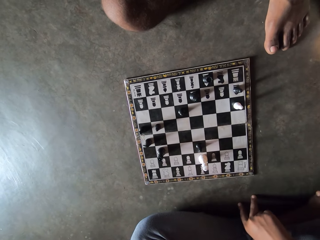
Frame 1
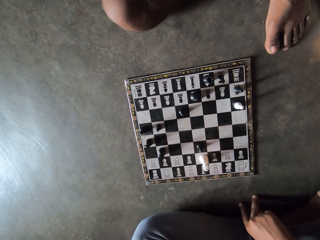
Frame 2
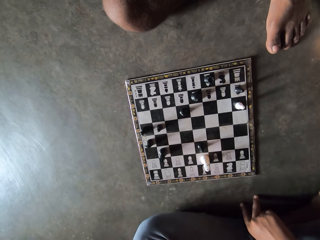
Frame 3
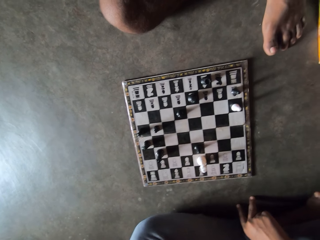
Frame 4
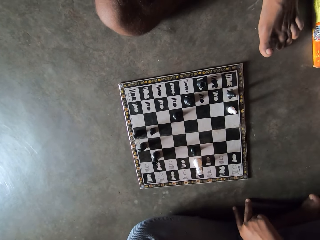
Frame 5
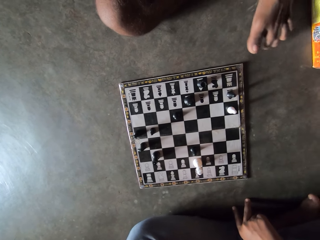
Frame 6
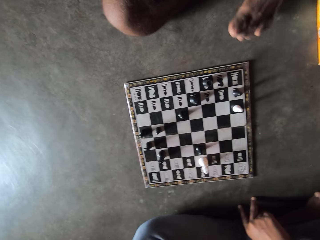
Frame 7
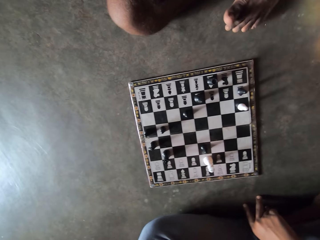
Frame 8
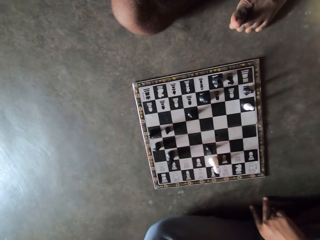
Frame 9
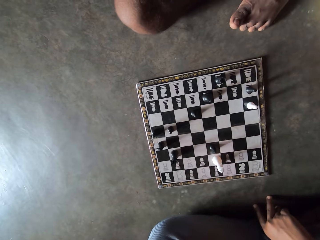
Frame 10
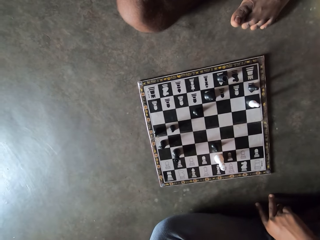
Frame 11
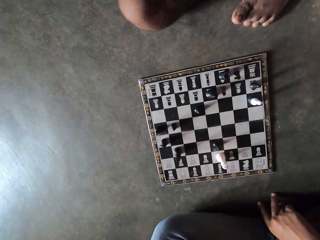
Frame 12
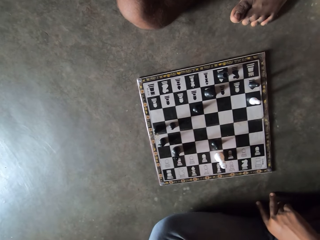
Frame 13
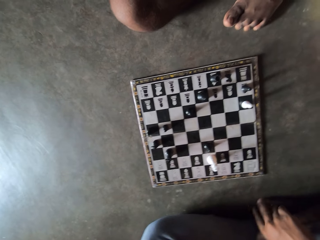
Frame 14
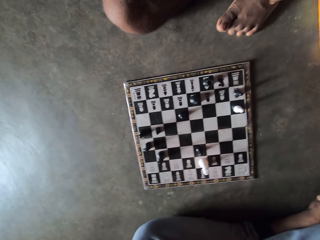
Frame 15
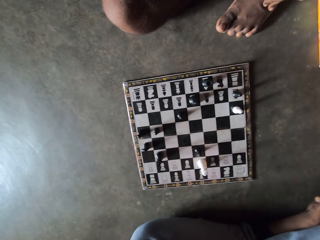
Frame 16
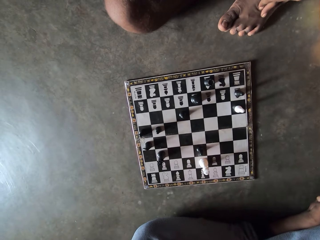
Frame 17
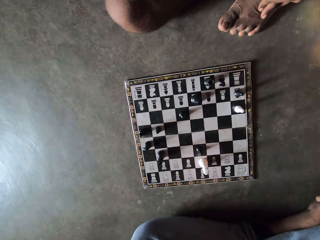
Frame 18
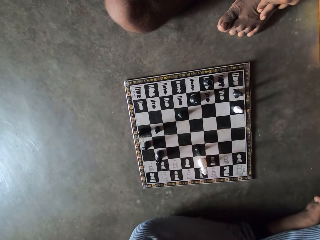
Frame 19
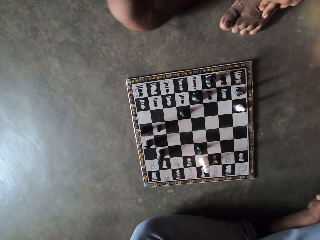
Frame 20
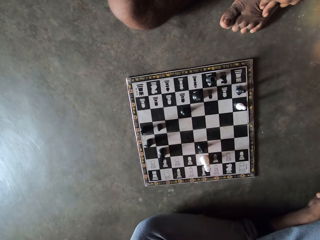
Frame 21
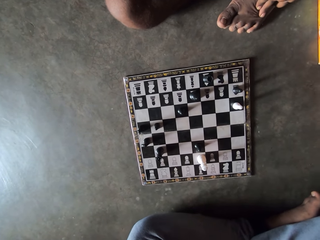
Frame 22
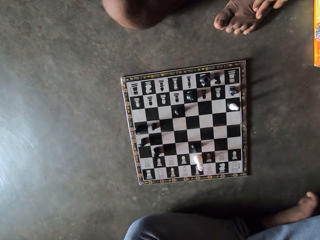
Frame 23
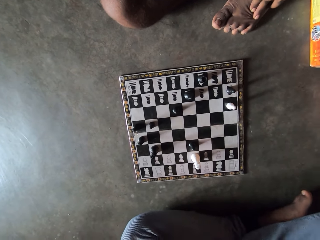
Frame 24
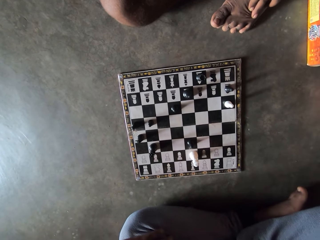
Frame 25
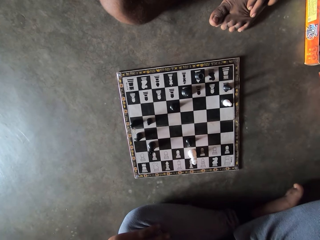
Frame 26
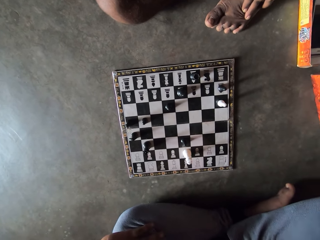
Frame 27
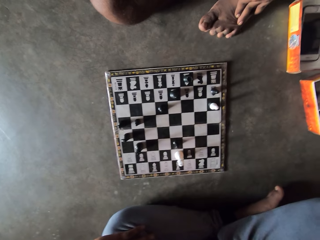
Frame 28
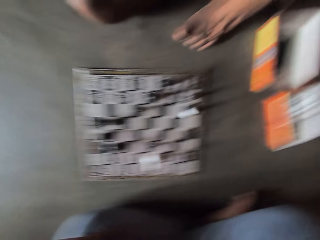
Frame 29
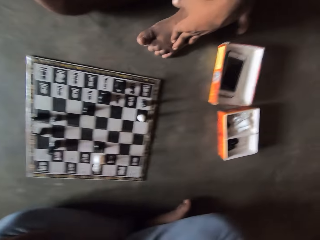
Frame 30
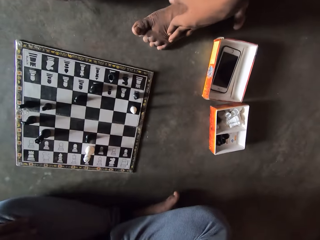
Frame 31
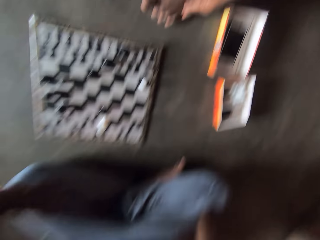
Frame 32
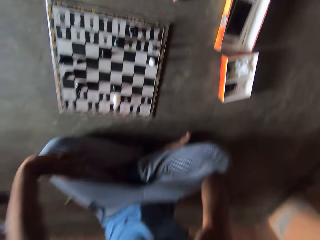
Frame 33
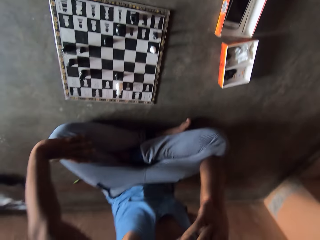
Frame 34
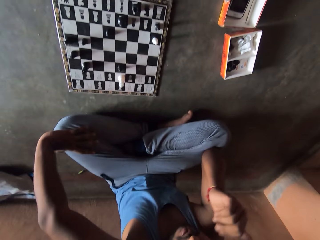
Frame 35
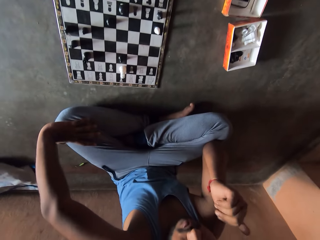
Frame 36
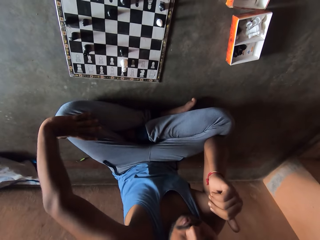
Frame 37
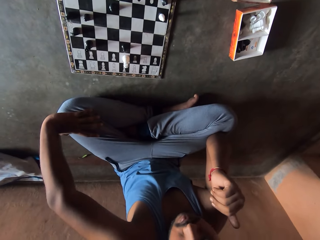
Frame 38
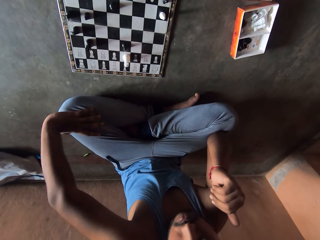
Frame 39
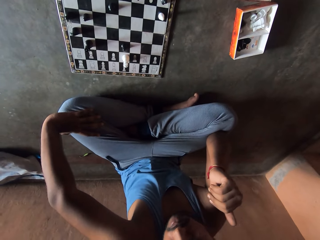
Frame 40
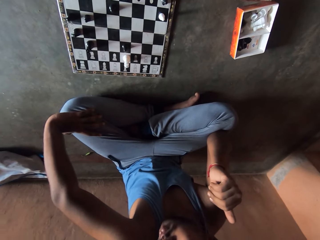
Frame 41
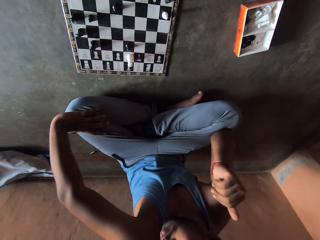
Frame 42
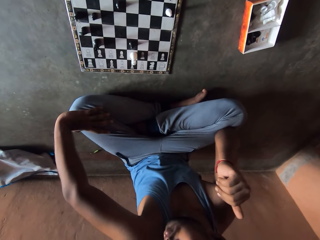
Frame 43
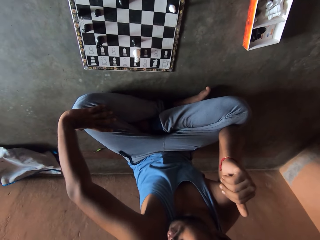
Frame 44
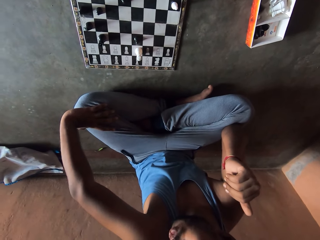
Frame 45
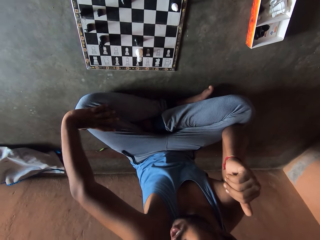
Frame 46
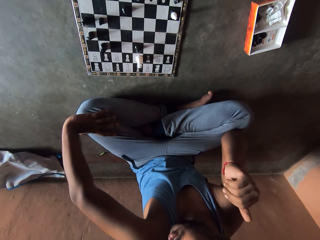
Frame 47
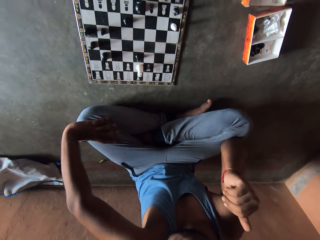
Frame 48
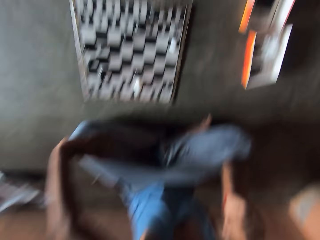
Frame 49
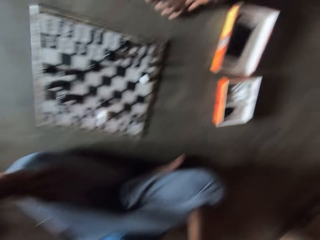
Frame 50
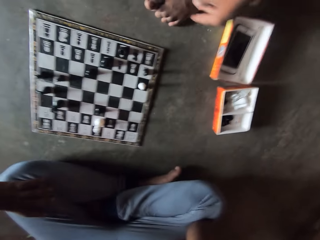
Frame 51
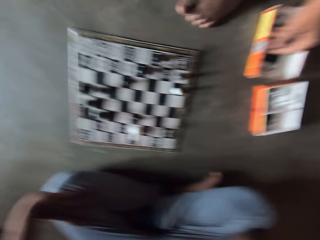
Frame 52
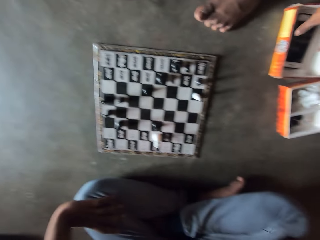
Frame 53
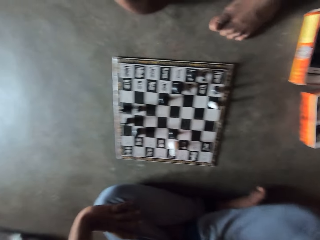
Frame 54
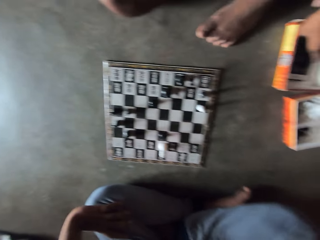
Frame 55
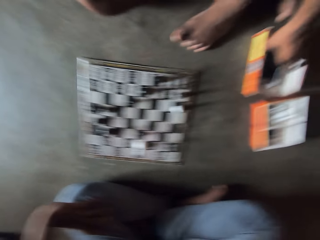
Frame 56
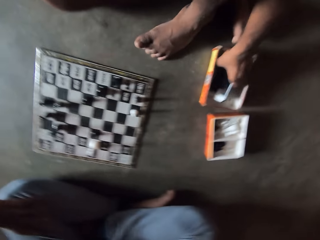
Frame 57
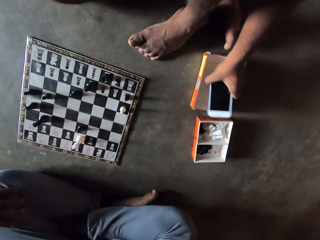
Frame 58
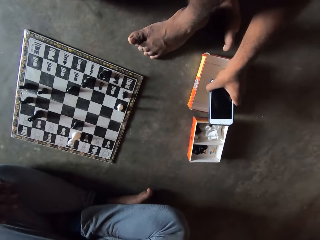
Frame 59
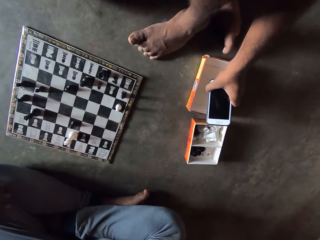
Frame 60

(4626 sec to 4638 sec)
A person moves his foot. The person touches his leg and takes a phone from a chess piece box.

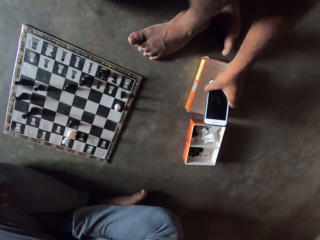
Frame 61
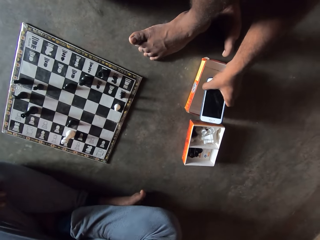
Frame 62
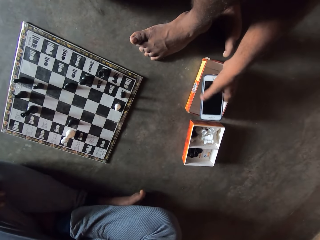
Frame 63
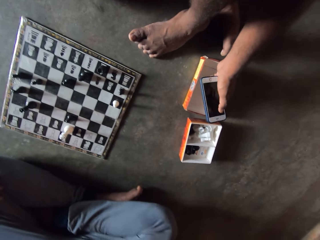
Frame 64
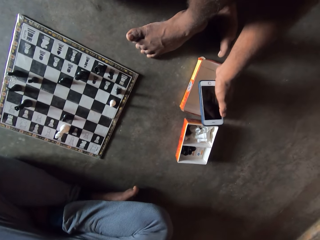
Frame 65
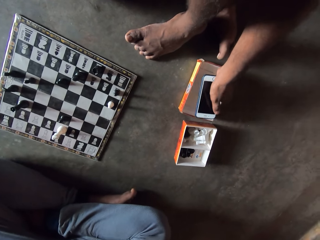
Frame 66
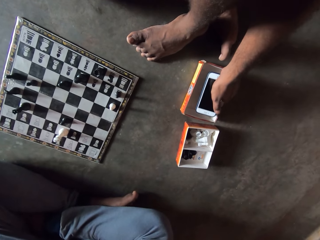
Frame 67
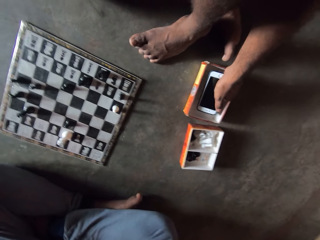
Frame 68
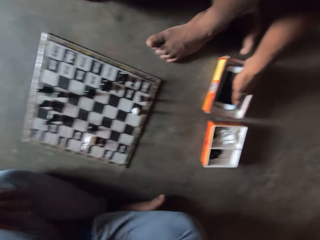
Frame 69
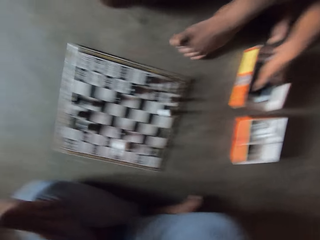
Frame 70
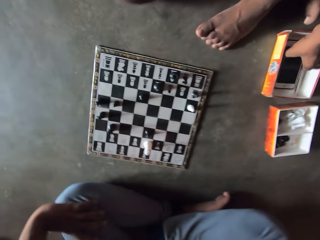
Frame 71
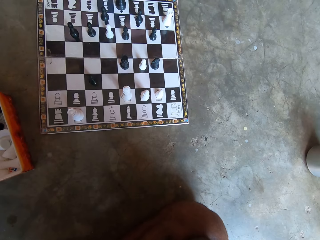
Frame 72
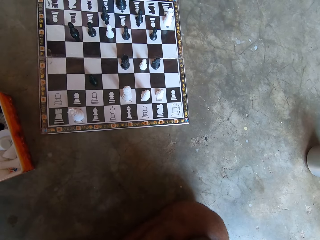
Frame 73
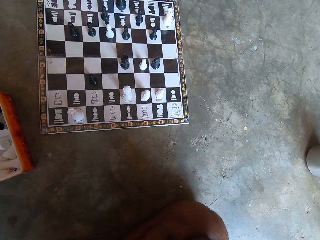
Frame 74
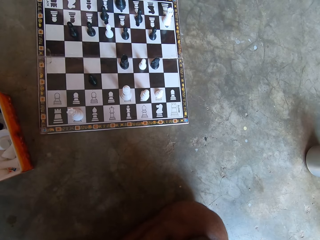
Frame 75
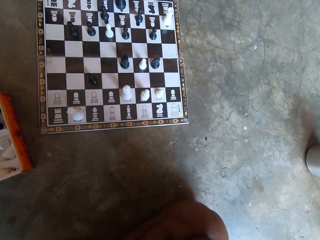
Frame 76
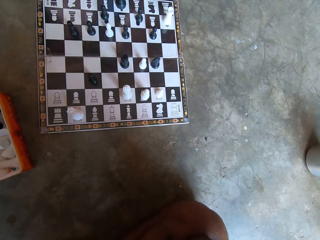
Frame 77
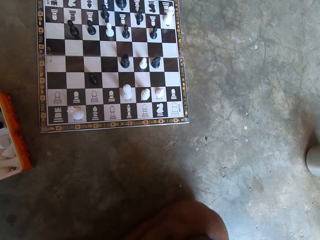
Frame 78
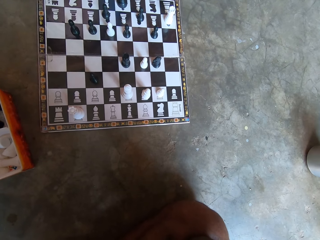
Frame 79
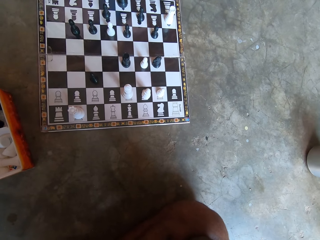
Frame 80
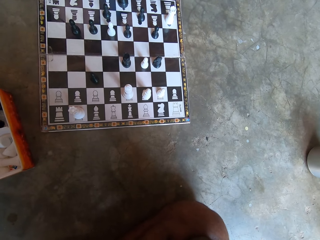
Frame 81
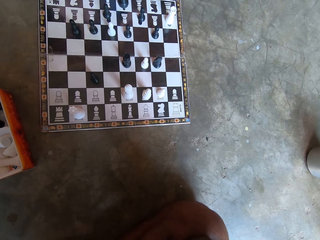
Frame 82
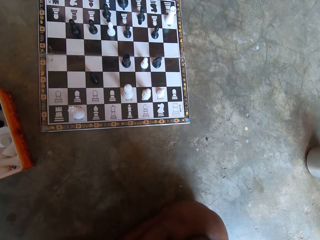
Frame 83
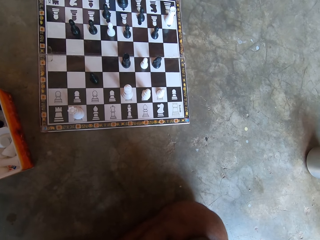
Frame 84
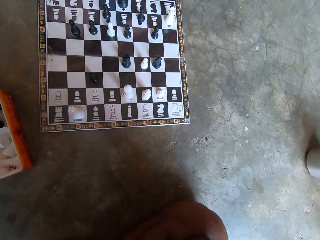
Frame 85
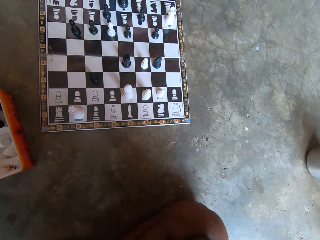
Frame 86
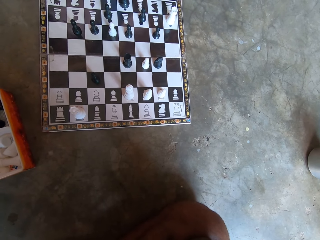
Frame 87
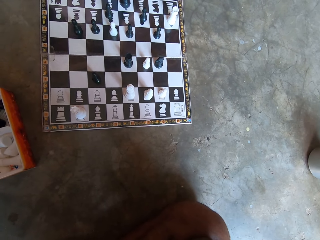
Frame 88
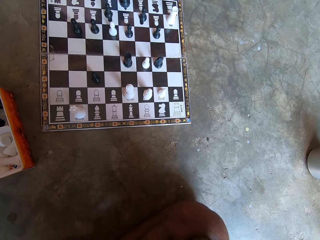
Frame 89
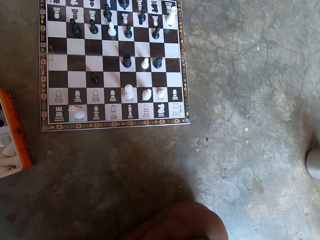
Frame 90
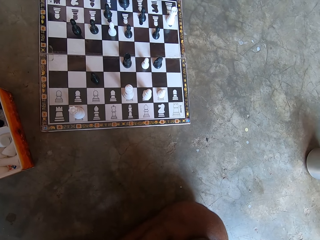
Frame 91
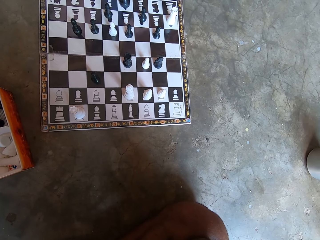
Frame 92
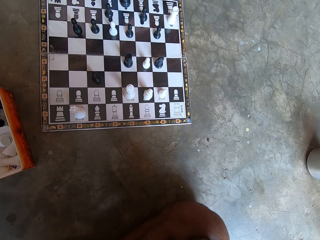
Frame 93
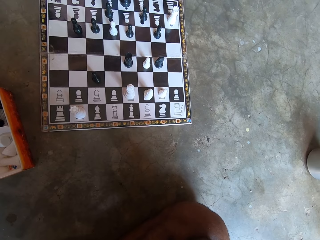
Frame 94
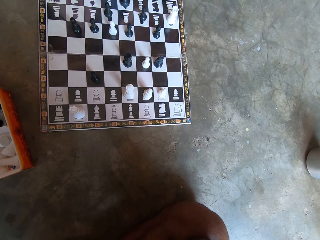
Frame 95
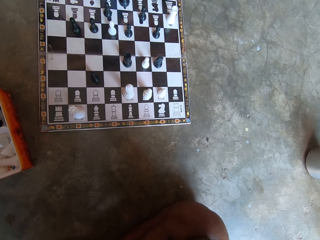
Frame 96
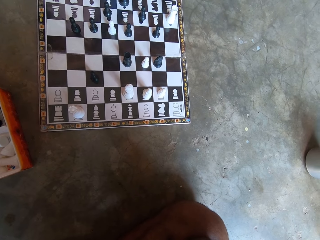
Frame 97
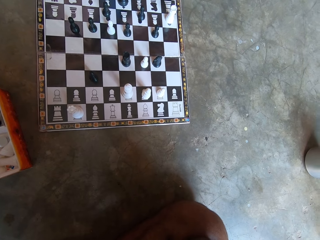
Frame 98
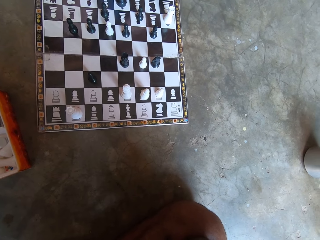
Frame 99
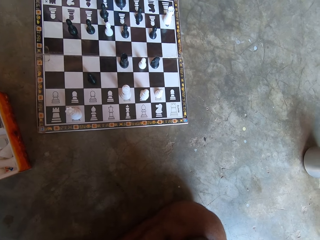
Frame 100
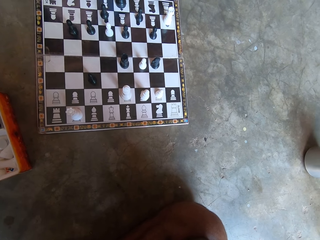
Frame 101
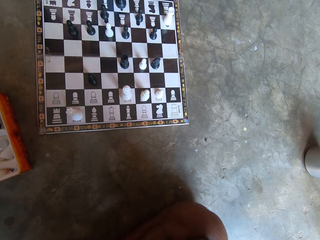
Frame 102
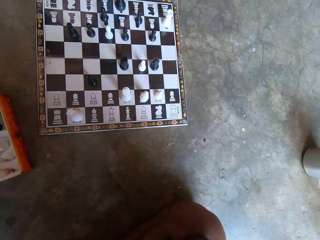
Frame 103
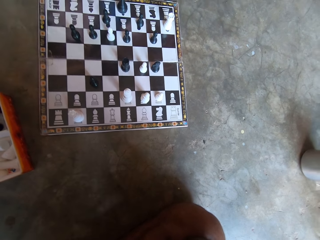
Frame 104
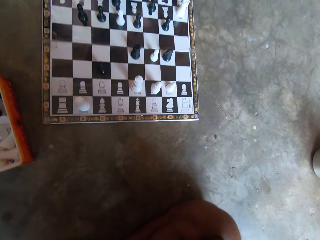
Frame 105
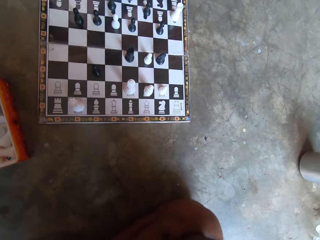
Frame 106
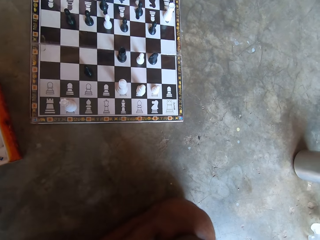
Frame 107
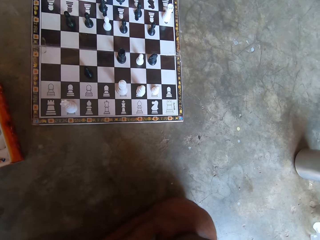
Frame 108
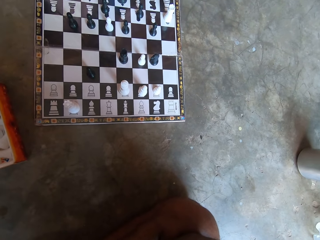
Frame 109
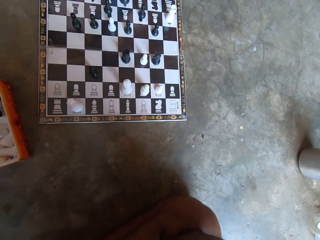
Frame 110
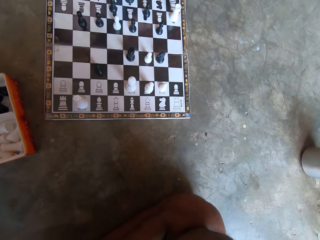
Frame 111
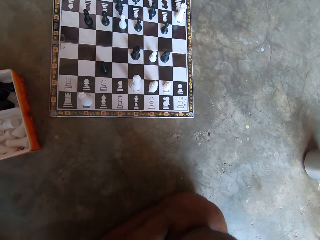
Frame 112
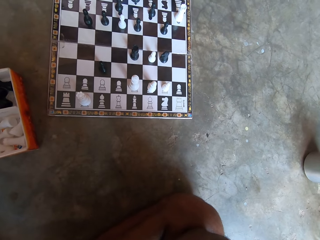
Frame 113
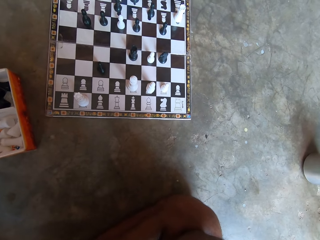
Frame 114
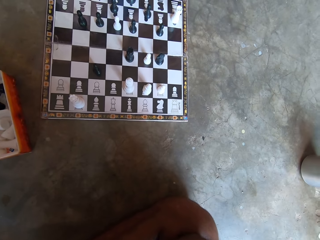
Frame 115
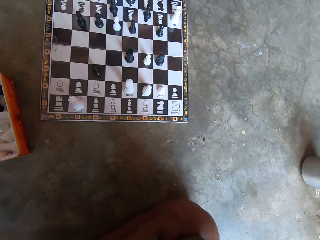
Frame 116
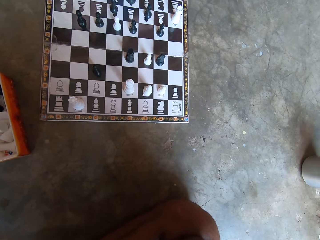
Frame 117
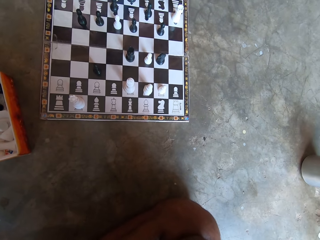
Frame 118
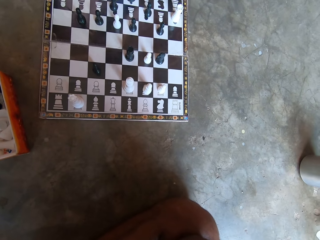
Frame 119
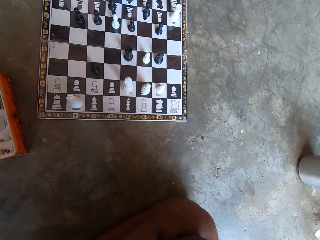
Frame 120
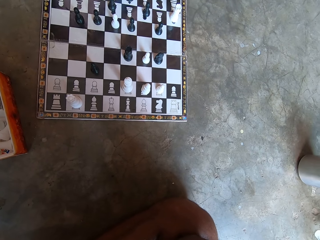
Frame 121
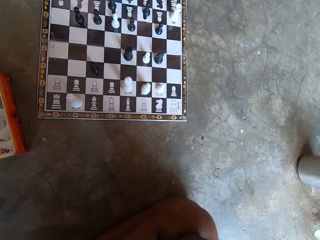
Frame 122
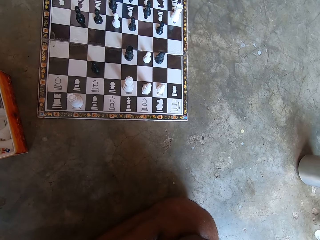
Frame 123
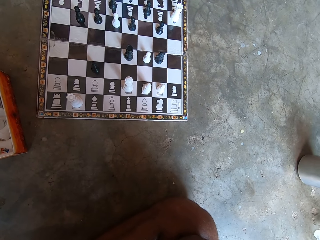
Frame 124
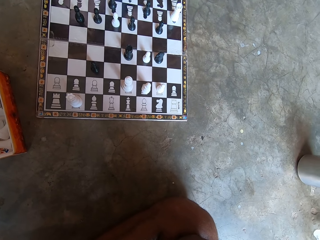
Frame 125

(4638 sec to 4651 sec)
A man puts his phone back in a chess piece box.
